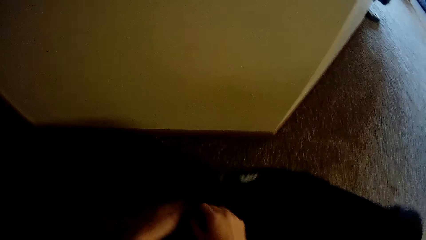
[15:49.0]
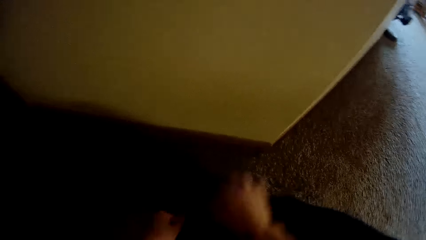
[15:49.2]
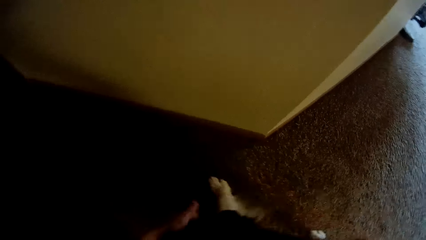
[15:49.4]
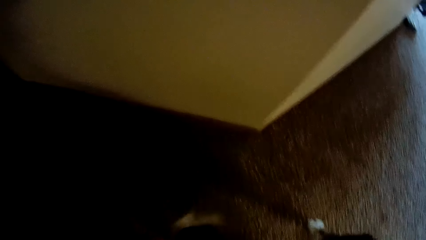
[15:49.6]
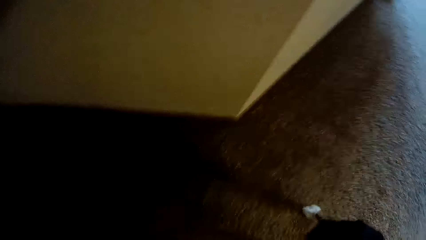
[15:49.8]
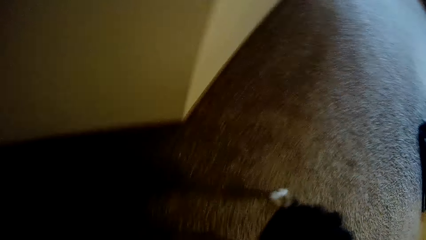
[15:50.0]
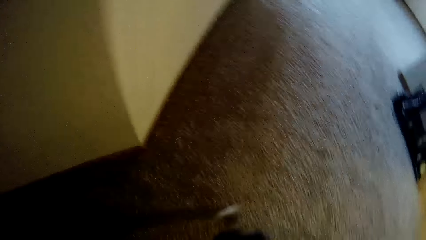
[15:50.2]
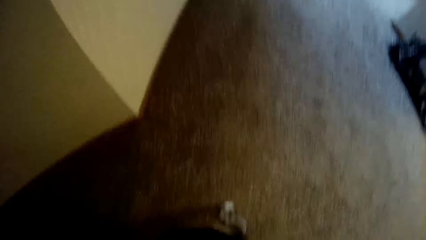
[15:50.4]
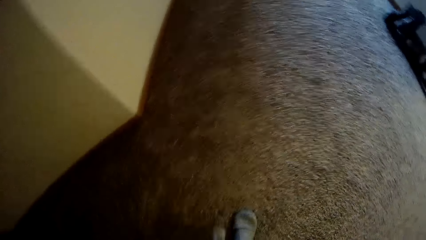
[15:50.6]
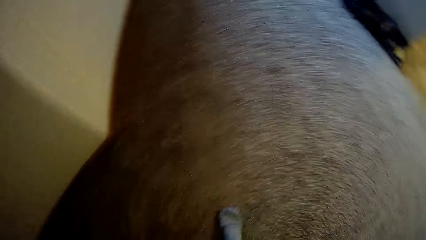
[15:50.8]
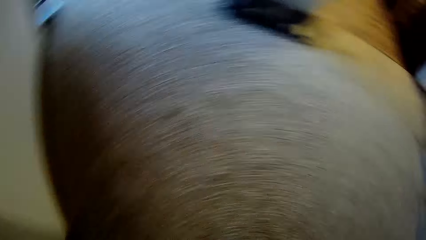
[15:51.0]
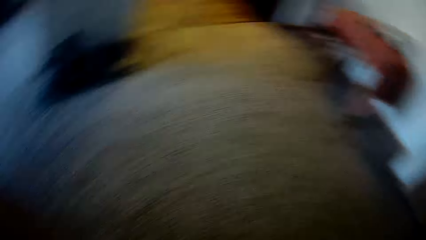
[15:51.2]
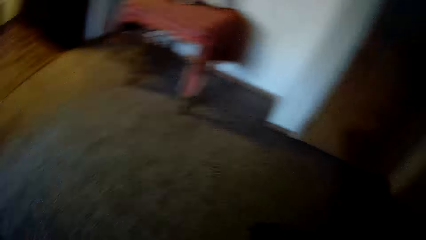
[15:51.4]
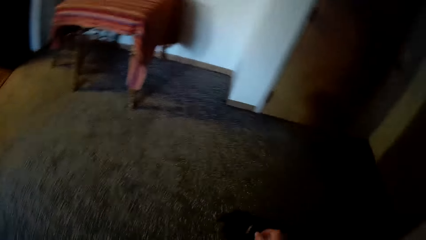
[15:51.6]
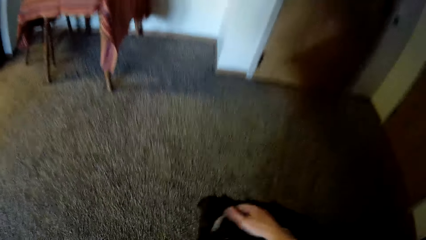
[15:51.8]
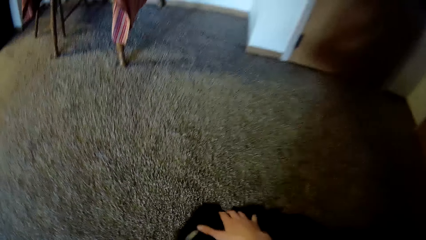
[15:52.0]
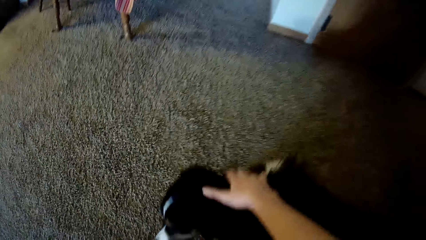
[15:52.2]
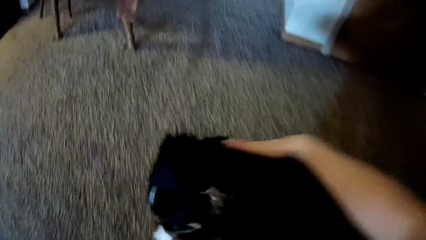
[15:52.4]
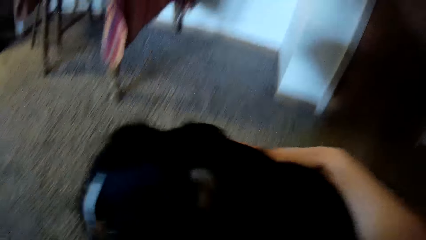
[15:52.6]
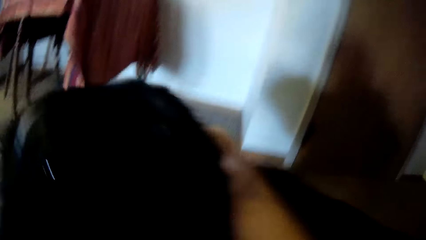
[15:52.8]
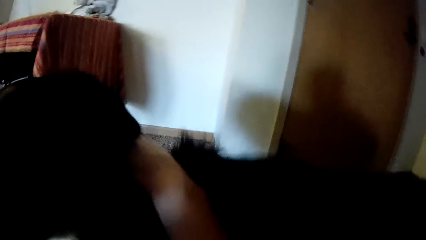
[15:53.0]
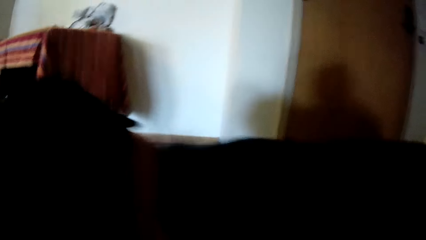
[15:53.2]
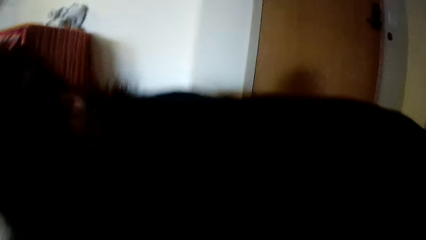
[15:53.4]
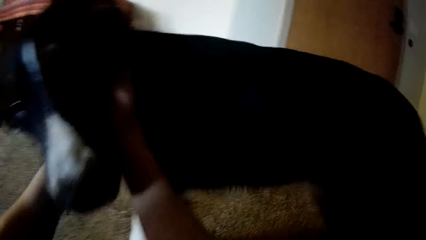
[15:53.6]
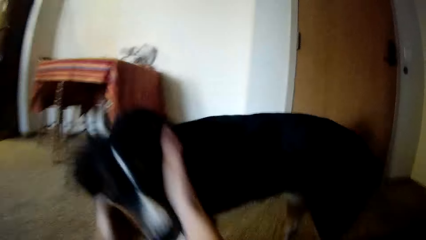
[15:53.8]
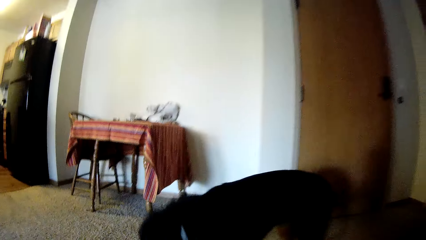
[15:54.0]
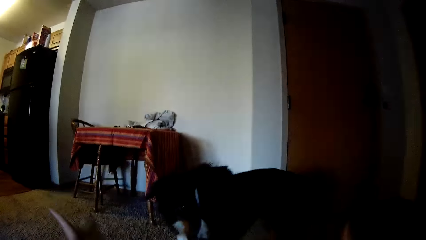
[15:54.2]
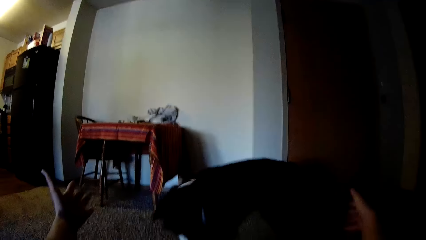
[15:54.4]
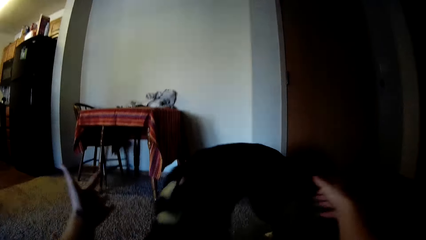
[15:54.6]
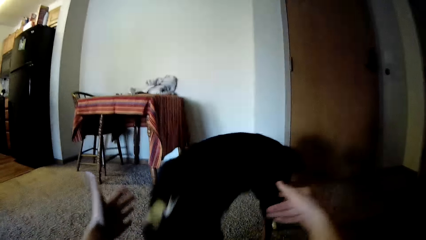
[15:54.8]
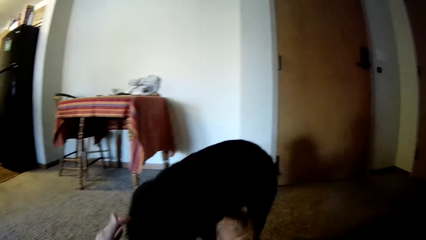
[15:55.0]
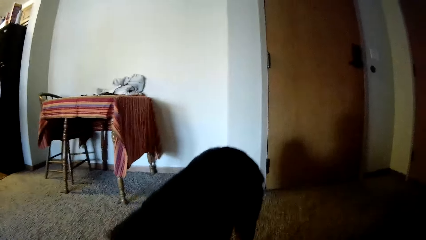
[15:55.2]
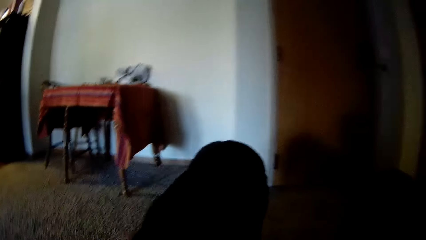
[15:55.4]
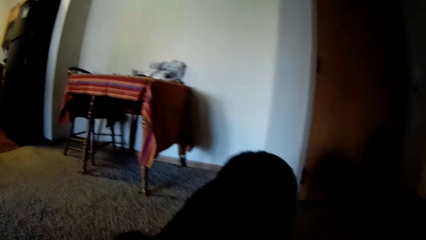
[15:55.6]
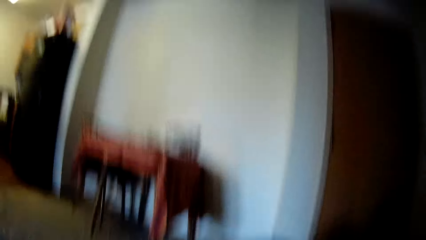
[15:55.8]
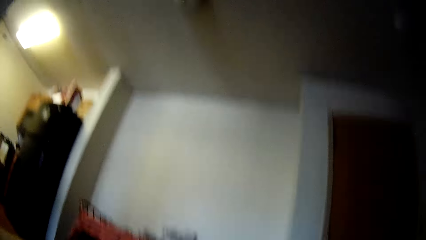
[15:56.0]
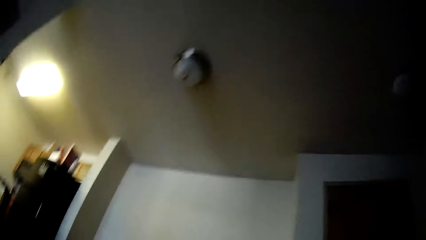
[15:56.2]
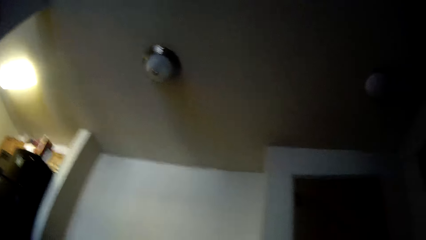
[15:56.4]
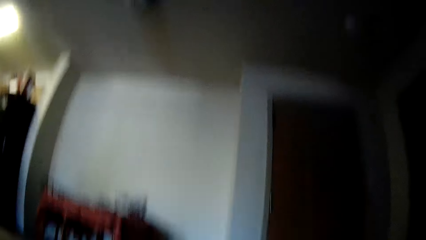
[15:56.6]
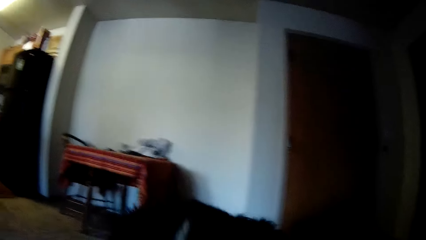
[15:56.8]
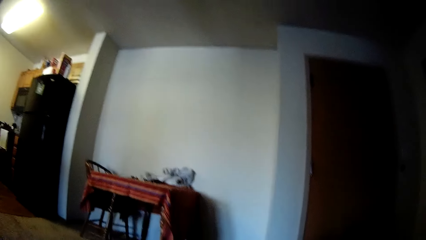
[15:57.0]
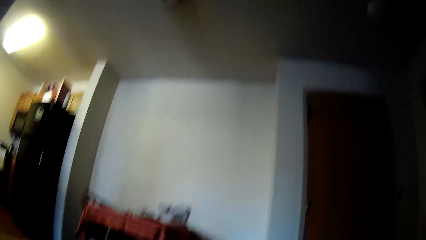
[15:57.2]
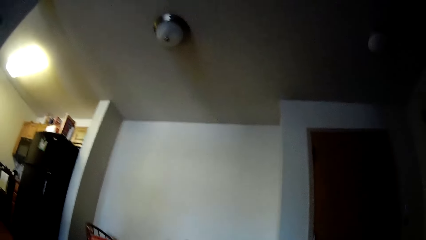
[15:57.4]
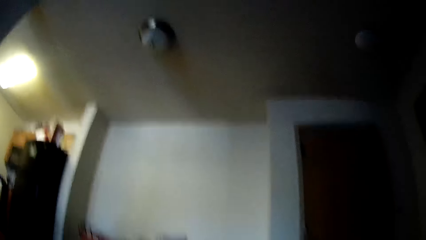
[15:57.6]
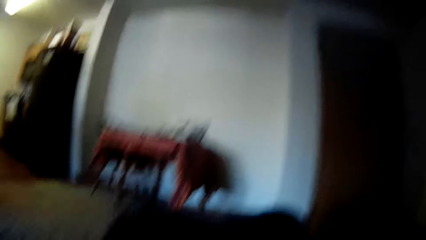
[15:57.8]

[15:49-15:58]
The camera wearer plays with the dog. They touch the dog. They play with the dog.

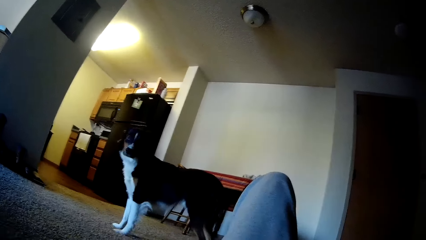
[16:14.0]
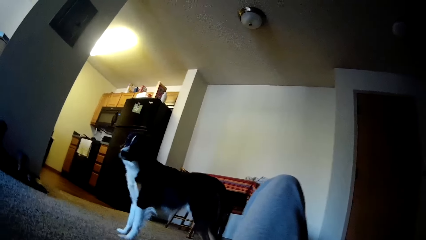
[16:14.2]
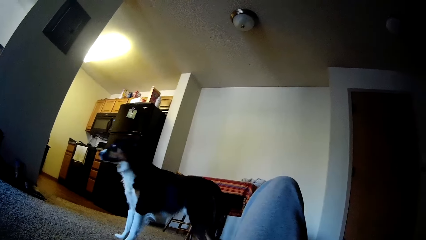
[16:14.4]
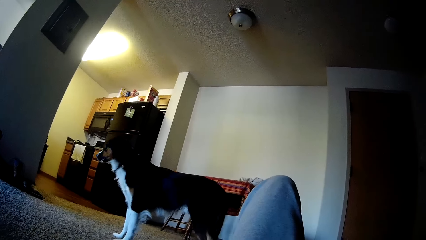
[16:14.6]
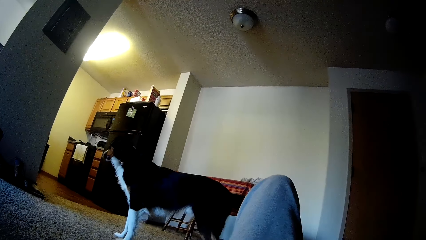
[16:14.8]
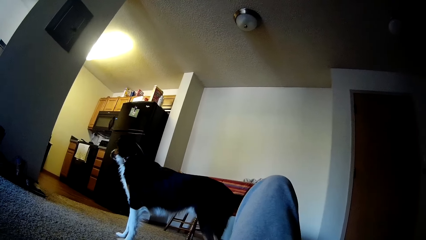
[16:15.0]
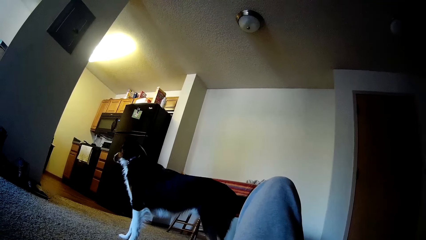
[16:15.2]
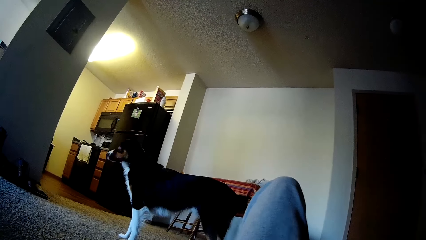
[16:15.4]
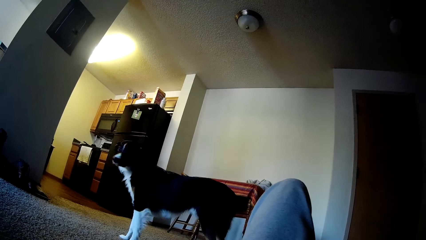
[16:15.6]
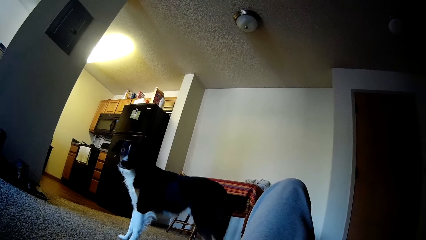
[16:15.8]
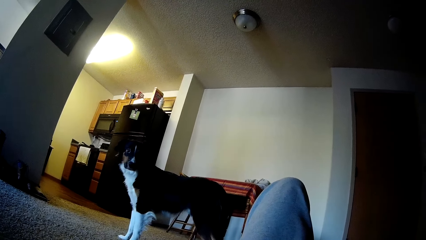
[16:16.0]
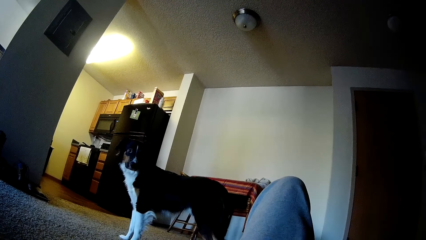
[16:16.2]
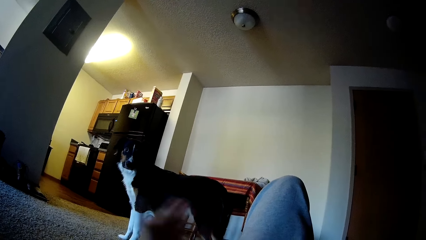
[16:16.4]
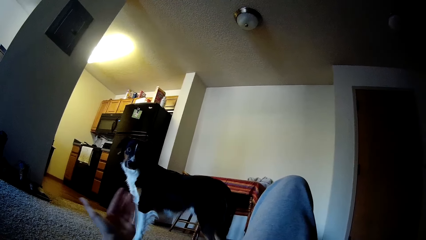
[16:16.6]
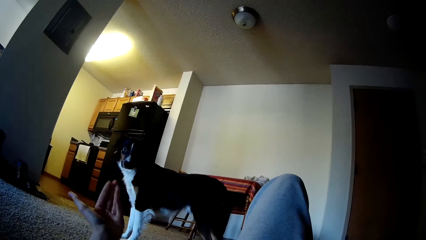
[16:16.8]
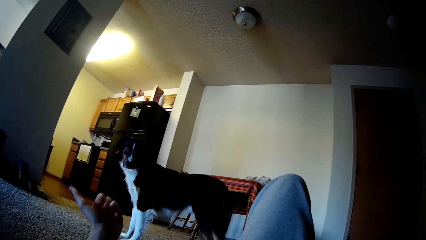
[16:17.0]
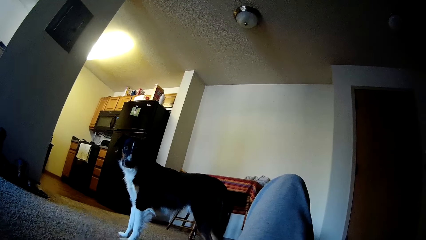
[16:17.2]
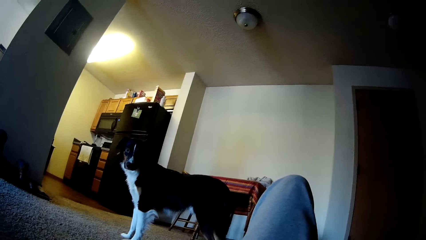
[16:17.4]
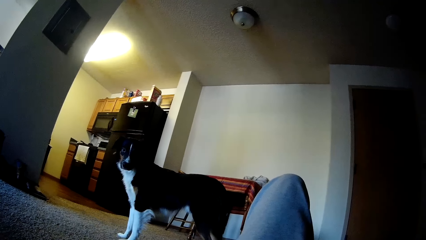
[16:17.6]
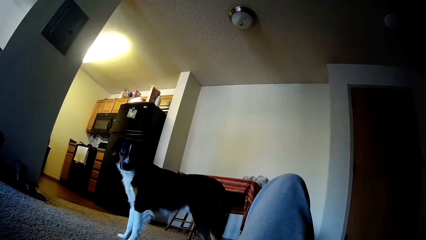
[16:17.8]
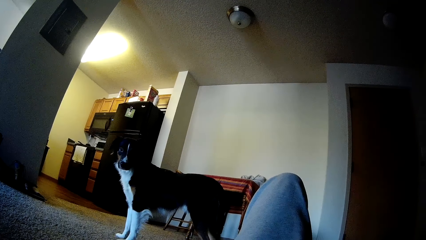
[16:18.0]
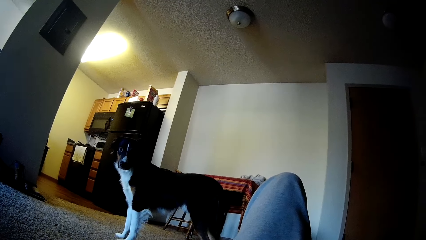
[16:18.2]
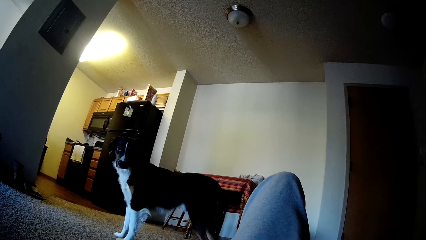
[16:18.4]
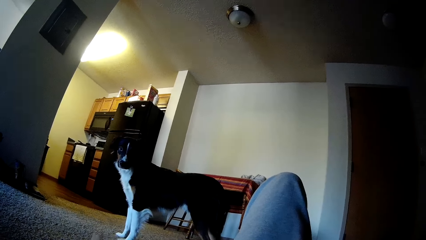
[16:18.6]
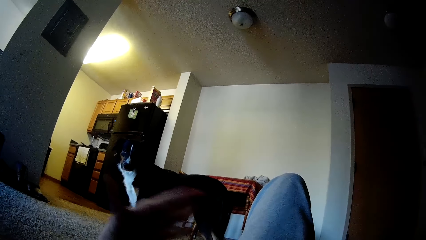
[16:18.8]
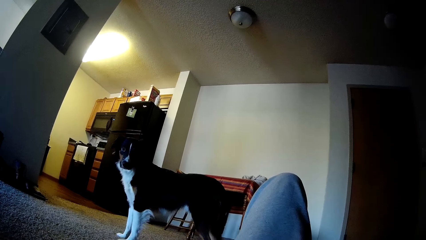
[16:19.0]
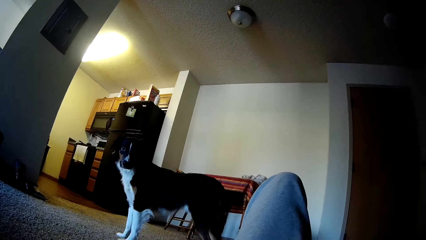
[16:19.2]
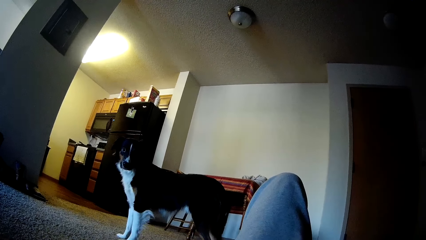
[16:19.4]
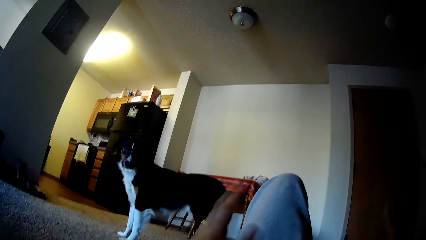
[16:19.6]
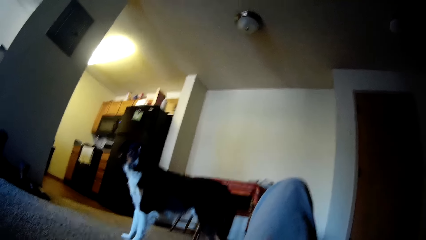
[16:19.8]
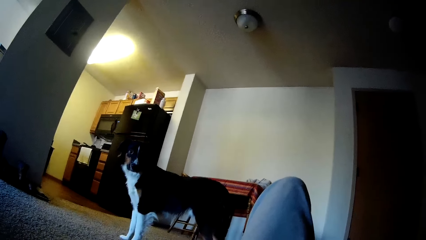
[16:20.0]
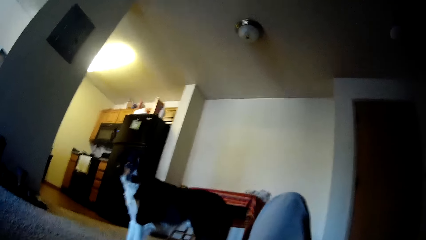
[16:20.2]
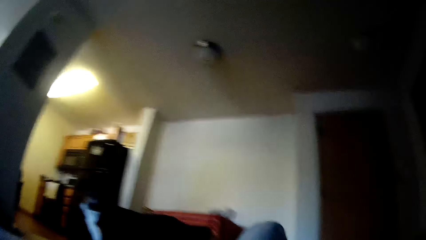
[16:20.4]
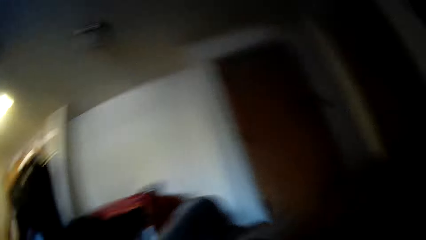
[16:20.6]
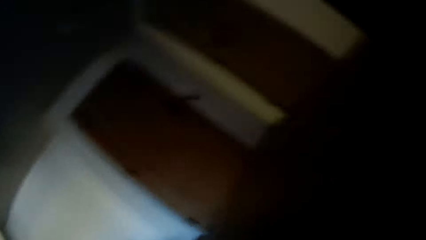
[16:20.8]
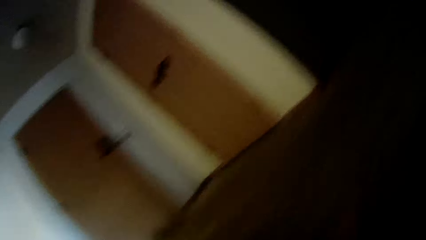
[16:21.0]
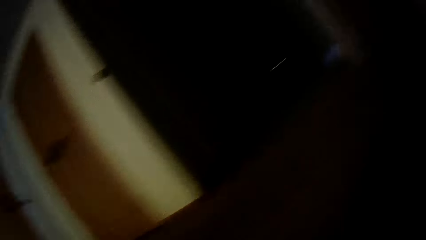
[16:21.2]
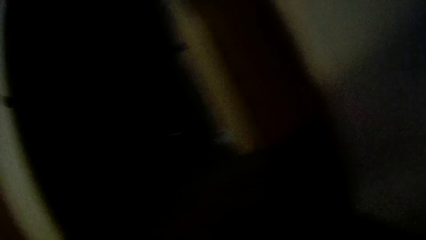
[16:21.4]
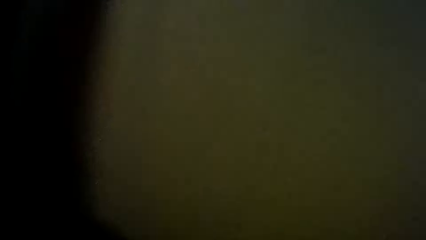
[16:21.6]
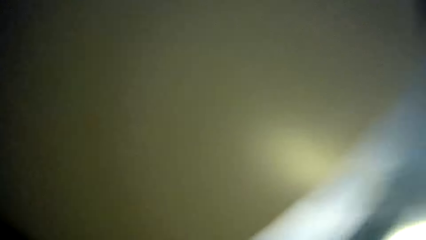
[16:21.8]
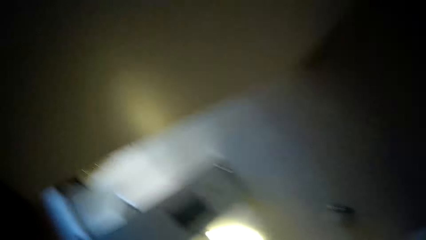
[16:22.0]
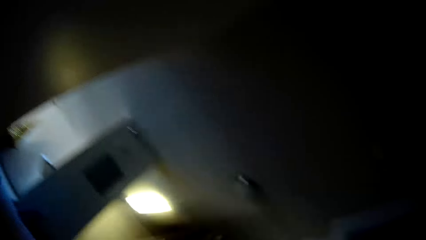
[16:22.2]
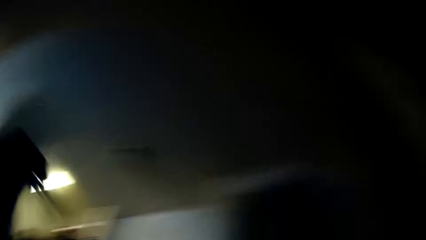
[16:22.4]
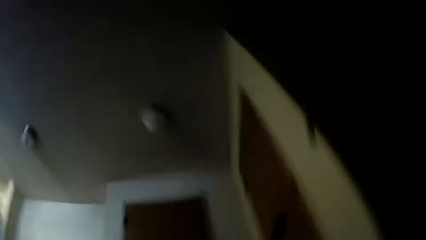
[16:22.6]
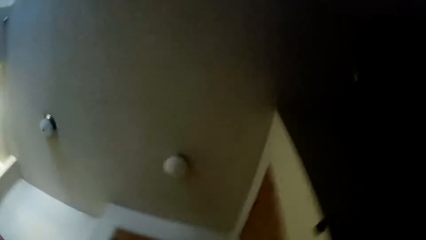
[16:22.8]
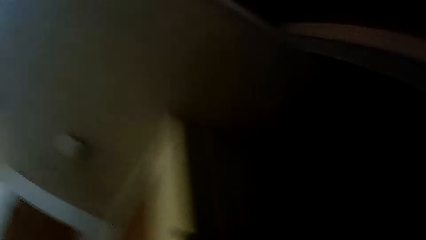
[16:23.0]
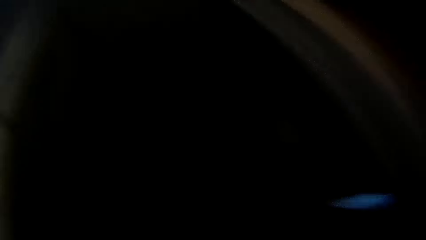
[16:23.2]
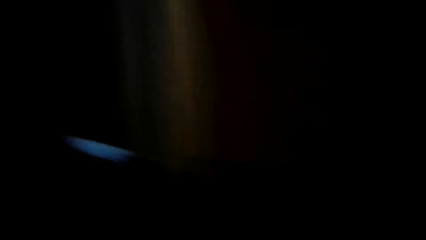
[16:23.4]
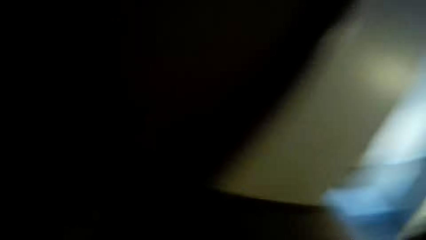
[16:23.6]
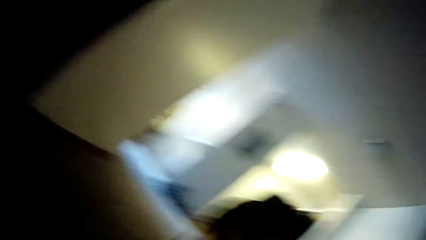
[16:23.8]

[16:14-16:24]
The camera wearer looks at the dog. They wag at the dog. They turn around in bed.
